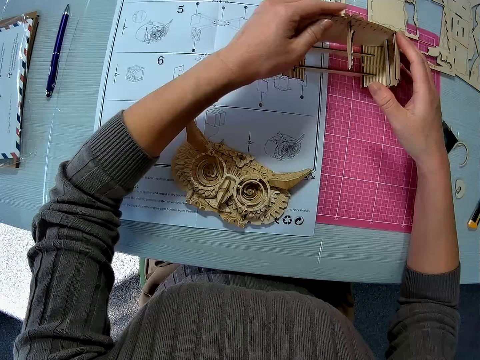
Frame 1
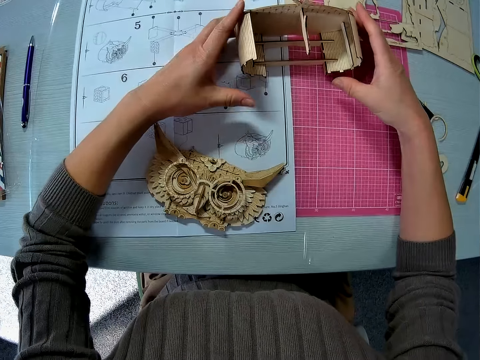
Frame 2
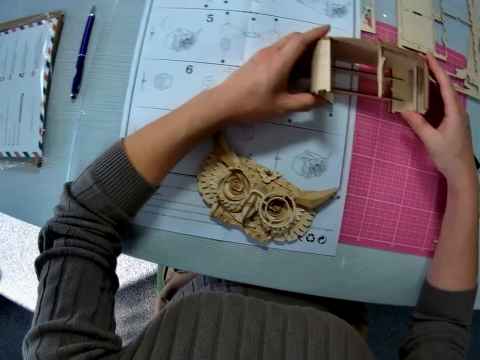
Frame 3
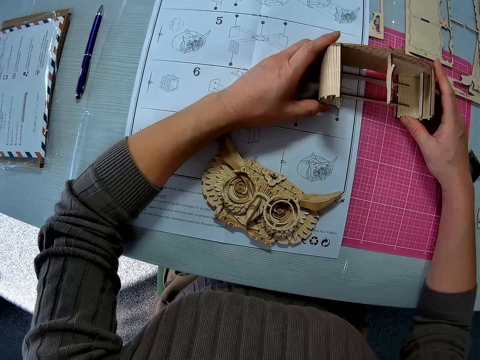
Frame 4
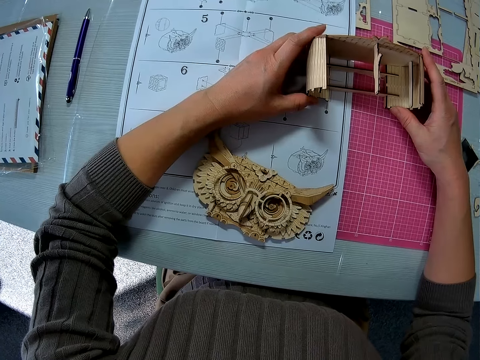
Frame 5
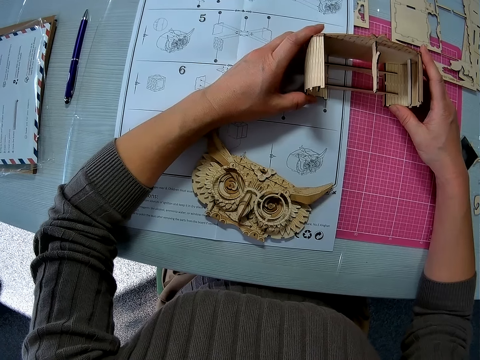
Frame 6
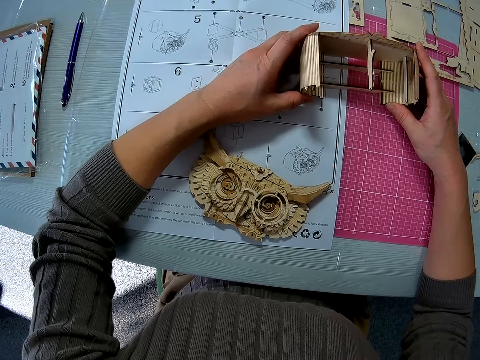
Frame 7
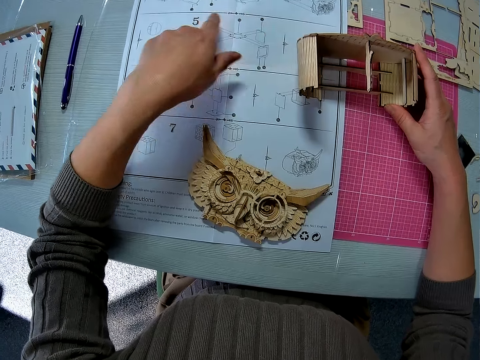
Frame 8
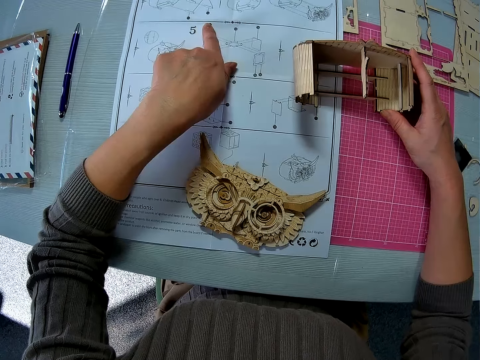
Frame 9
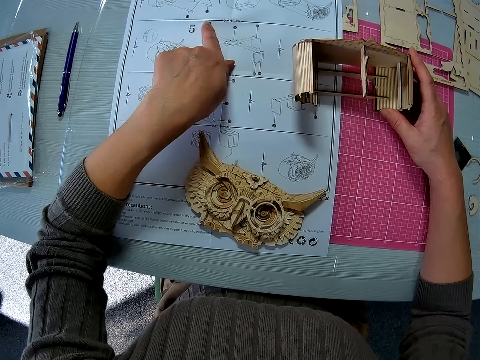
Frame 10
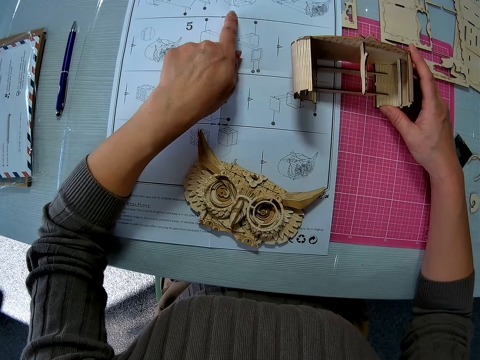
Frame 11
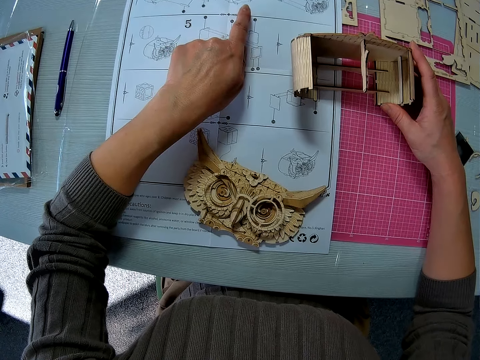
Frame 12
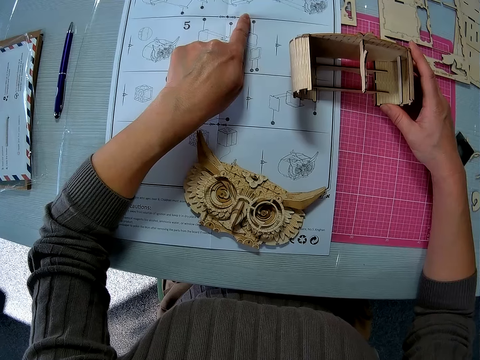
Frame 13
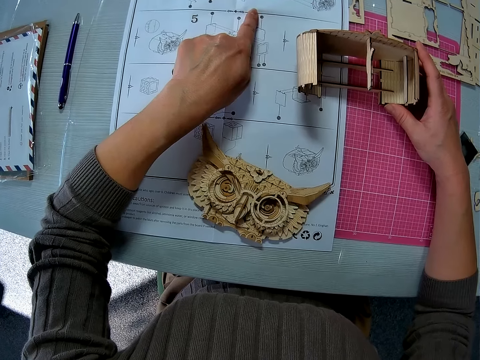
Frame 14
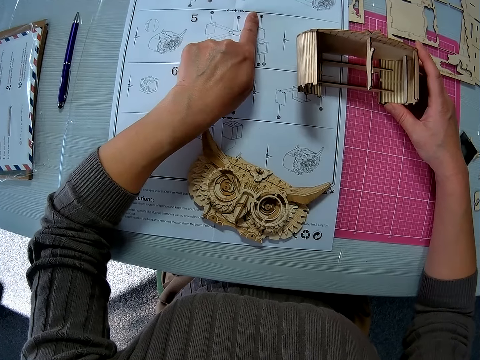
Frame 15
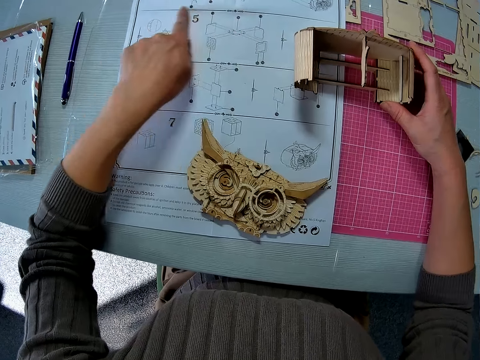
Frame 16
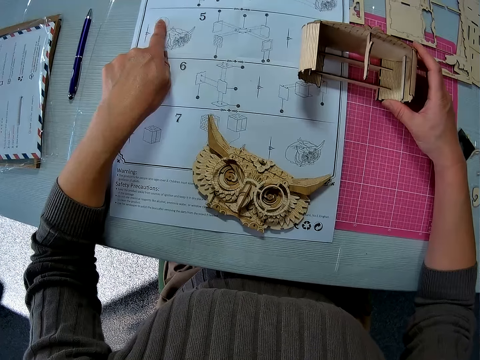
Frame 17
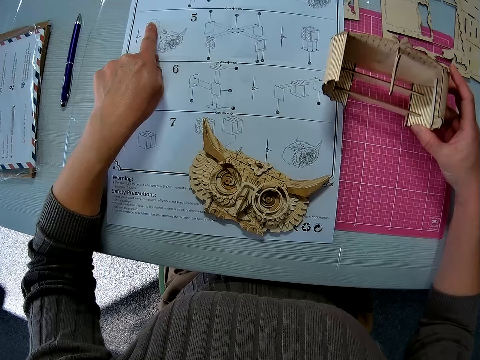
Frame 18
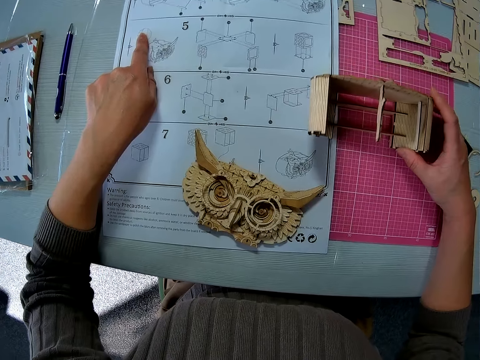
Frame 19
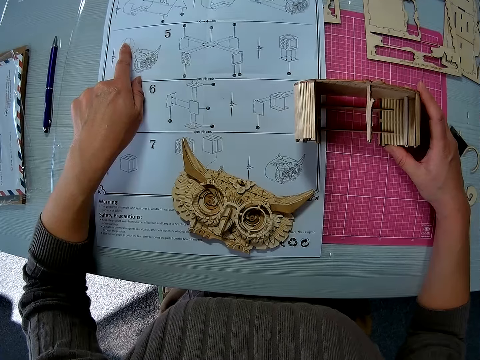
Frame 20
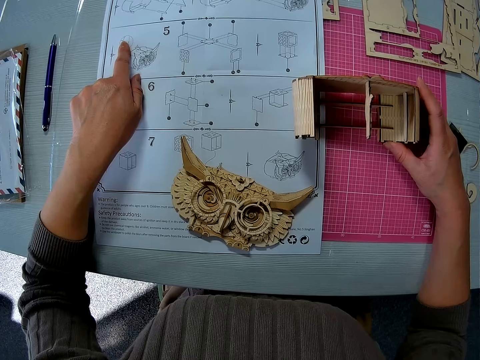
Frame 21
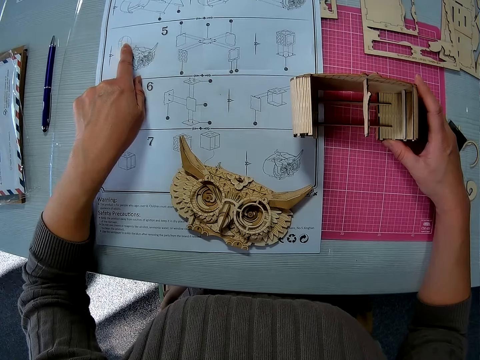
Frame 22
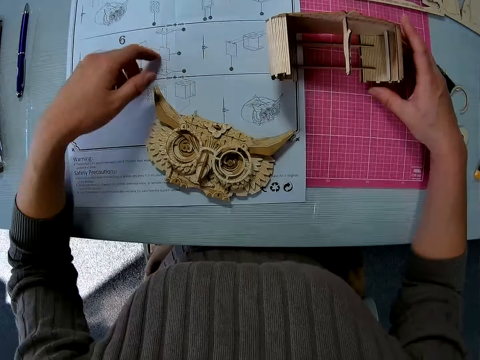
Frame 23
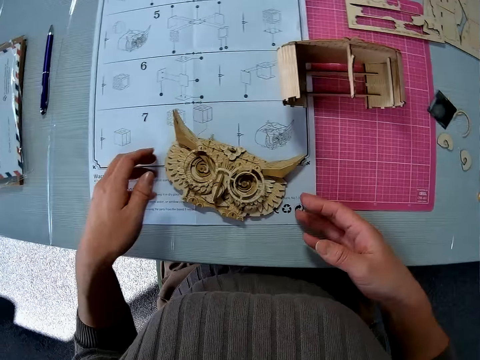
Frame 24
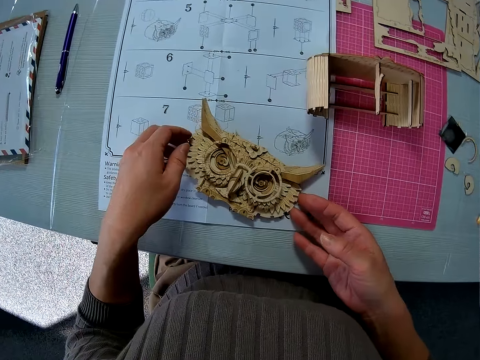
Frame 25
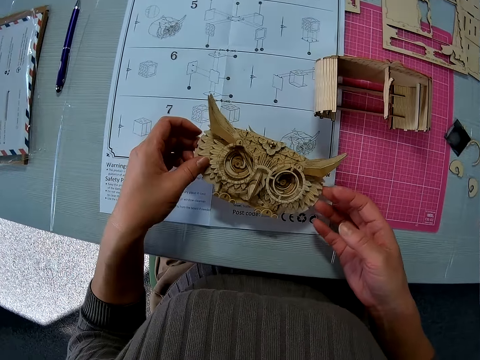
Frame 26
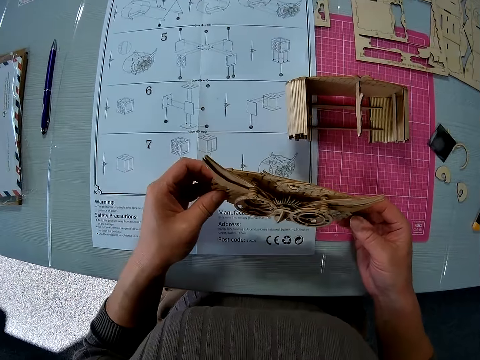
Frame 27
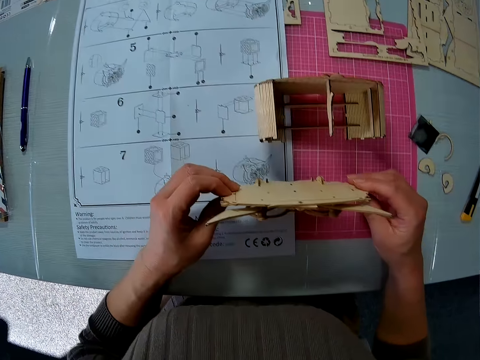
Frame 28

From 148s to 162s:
The camera wearer puts the 3D owl puzzle model on the table. They point at the piece of paper. They examine the sheet of paper. They move the 3D owl puzzle model. They pick up the top part of the 3D owl puzzle model.

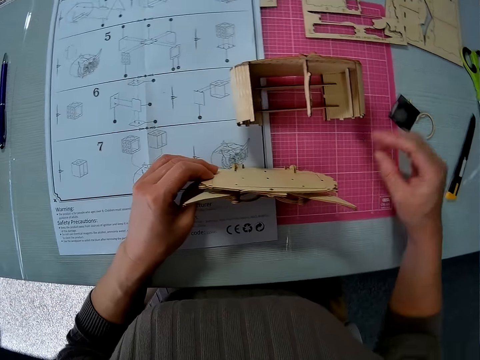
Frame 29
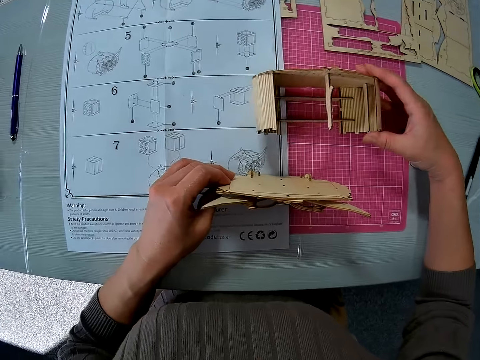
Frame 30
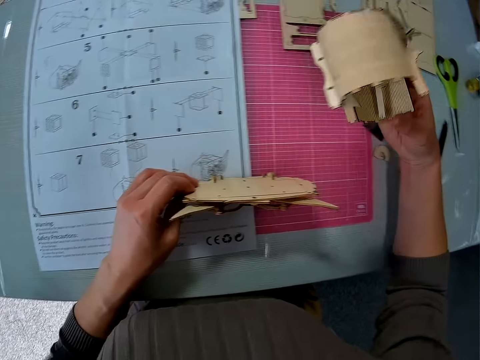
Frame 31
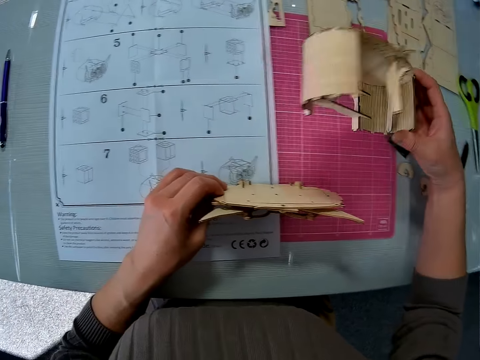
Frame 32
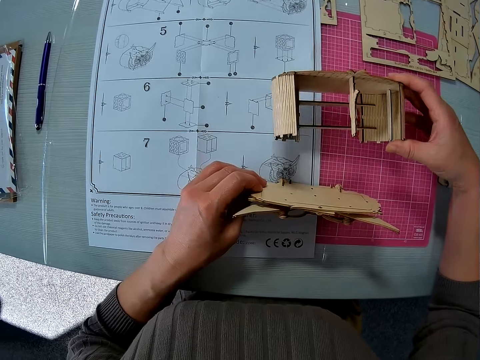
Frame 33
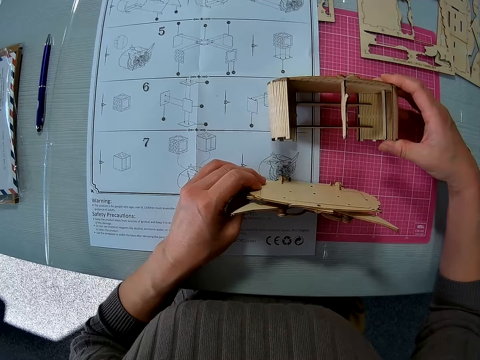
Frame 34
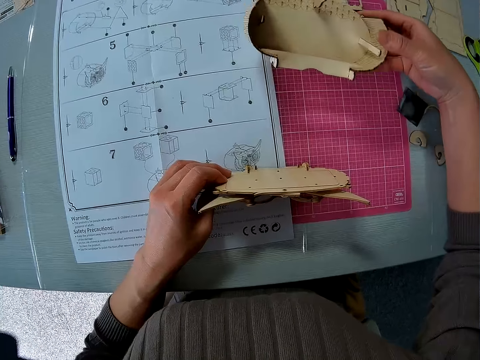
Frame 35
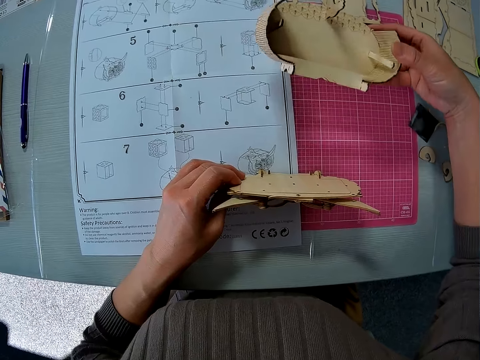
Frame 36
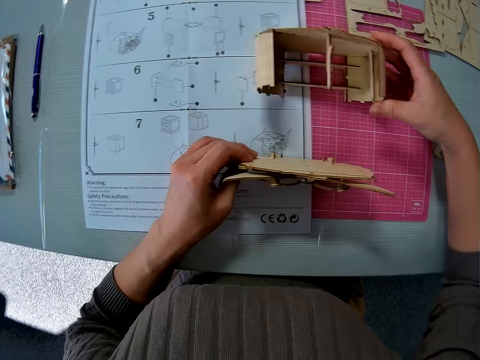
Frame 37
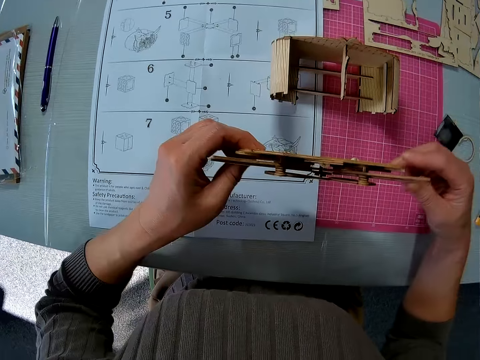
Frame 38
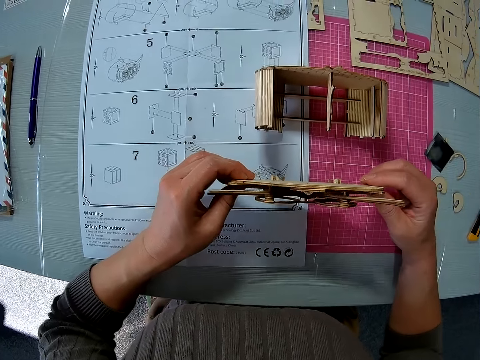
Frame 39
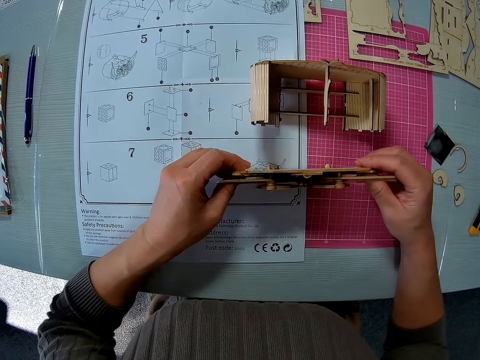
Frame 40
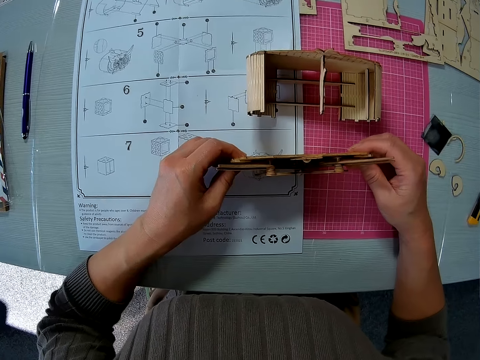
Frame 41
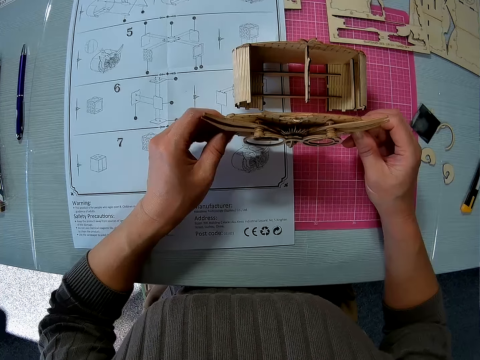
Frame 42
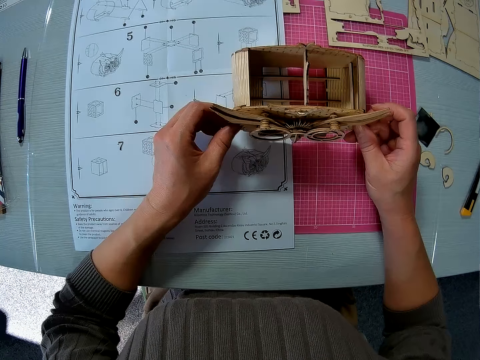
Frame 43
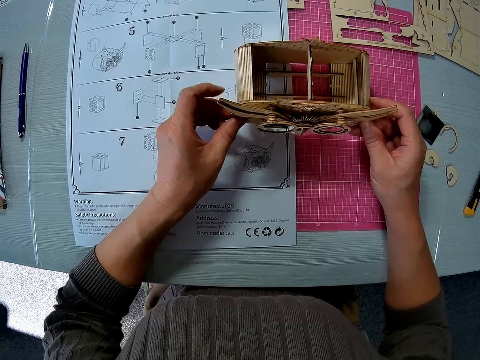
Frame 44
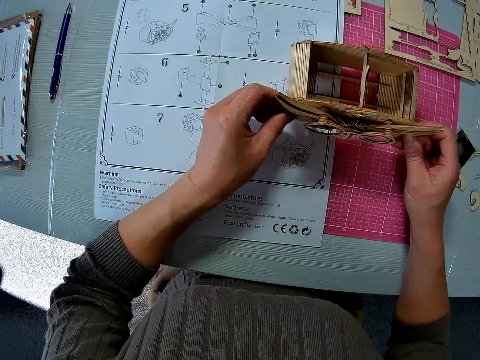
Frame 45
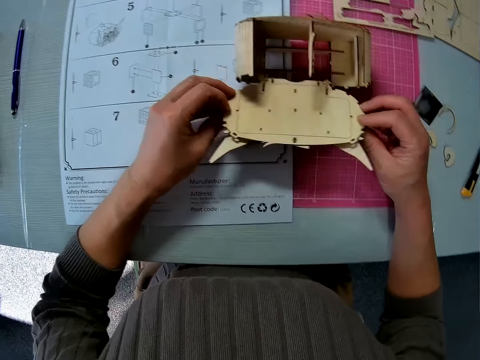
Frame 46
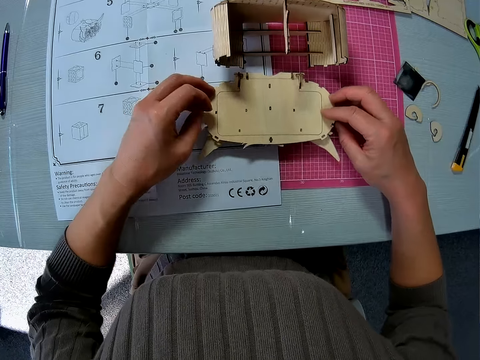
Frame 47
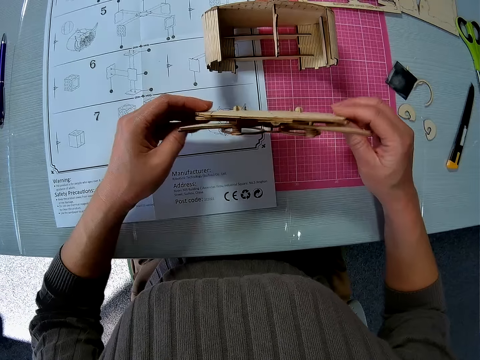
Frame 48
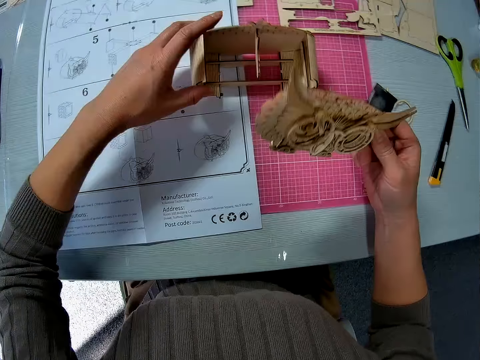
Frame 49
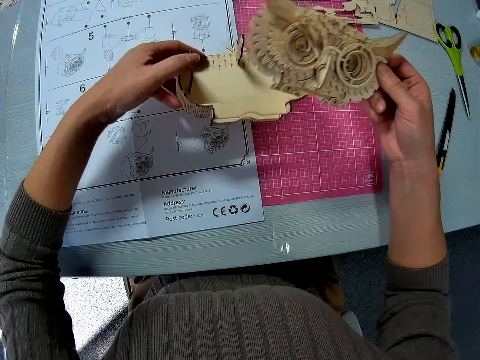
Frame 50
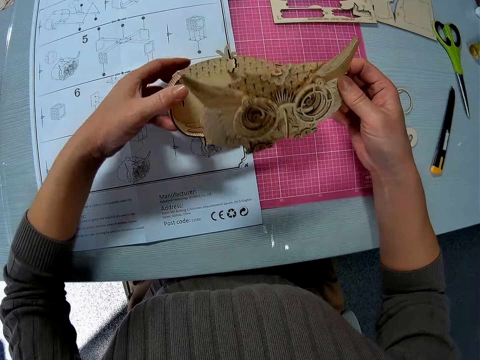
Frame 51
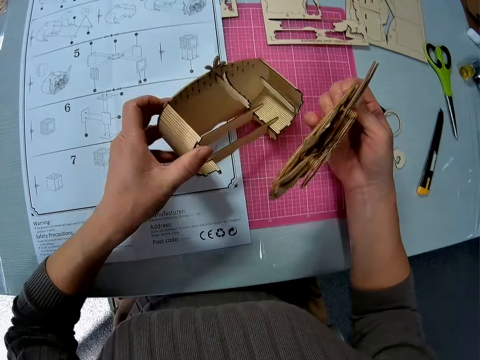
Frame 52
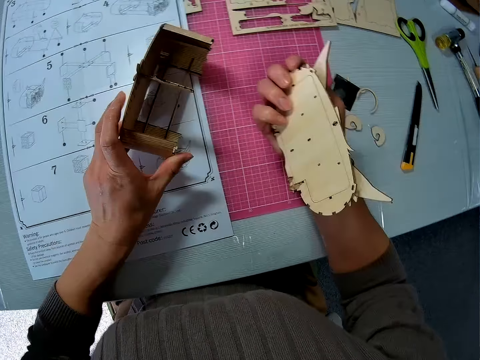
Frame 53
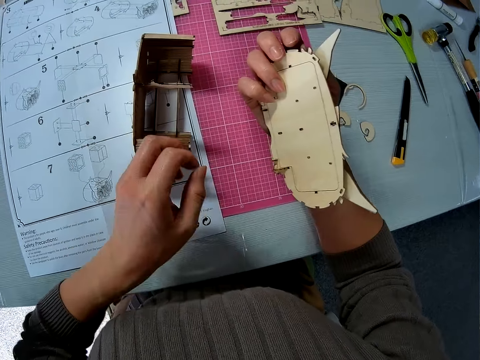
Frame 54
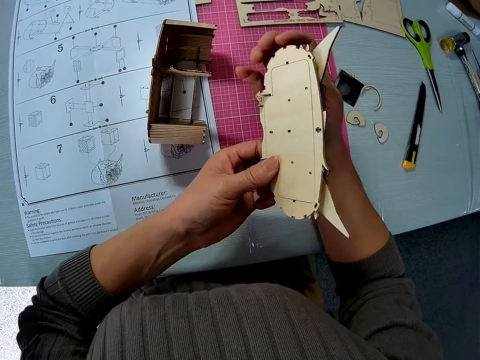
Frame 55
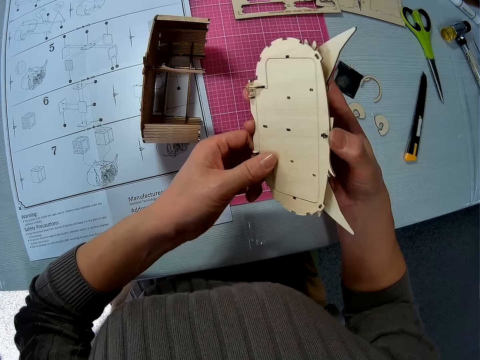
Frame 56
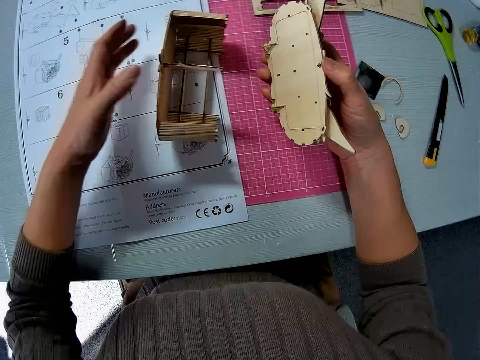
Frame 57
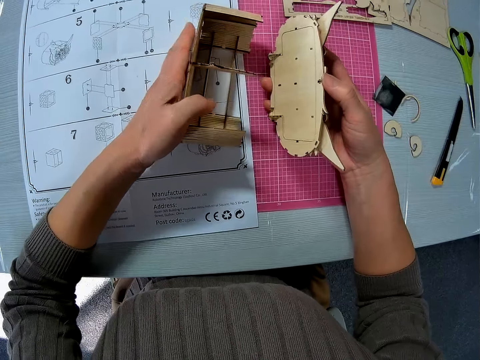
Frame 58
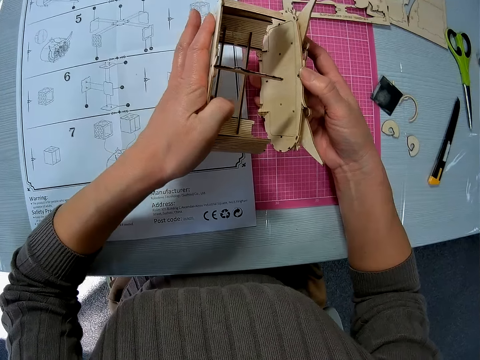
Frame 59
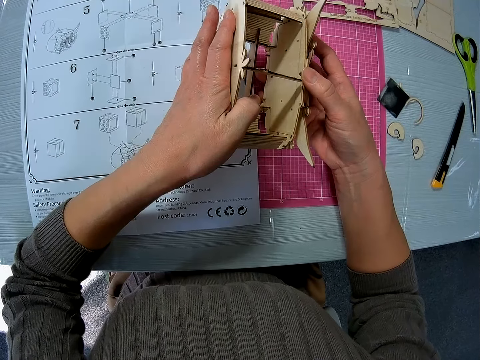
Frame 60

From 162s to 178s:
The camera wearer picks up the bottom part of the 3D owl puzzle model. They put the bottom part of the 3D owl puzzle model on the table. They pick up the top part of the 3D owl puzzle model. They put the top part of the 3D owl puzzle model against the bottom part. They turn the top part of the 3D owl puzzle model. They pick up the bottom part of the 3D owl puzzle model. They put the bottom part of the 3D owl puzzle model on the table. They put the top part and the bottom part of the 3D owl puzzle model together.
